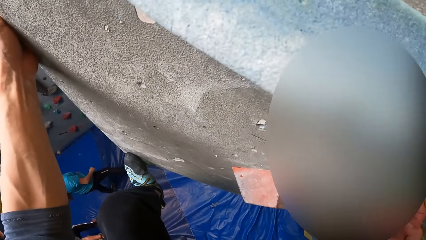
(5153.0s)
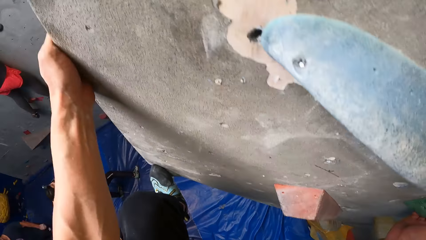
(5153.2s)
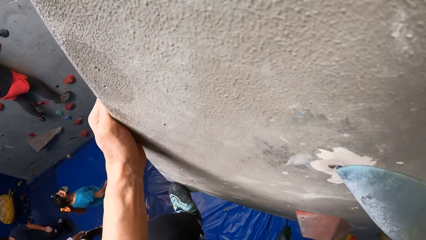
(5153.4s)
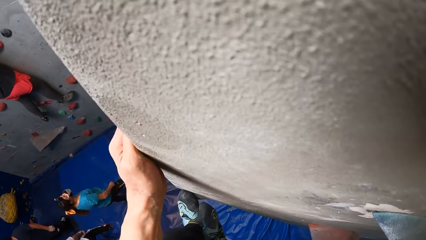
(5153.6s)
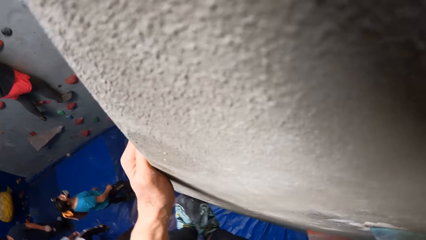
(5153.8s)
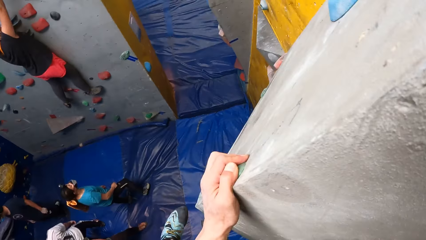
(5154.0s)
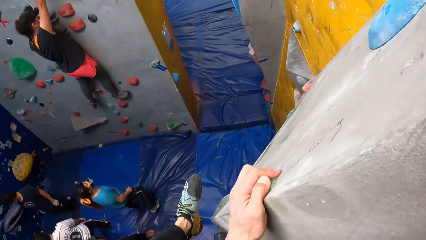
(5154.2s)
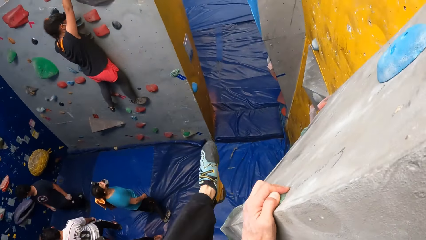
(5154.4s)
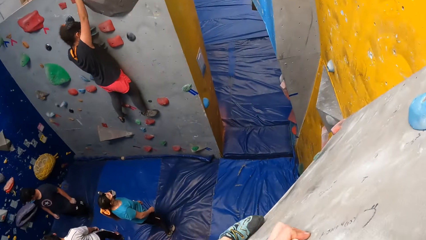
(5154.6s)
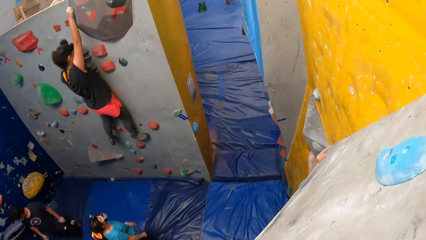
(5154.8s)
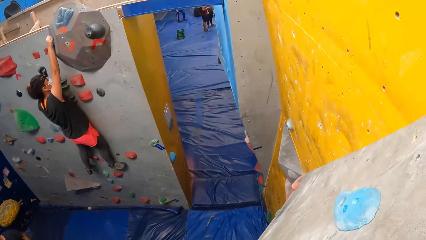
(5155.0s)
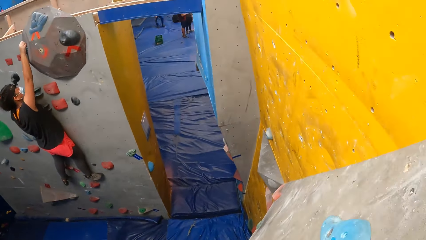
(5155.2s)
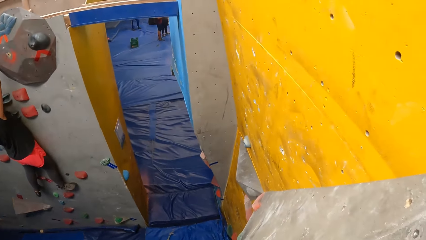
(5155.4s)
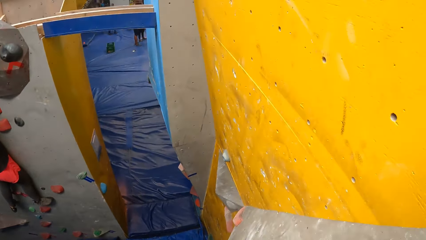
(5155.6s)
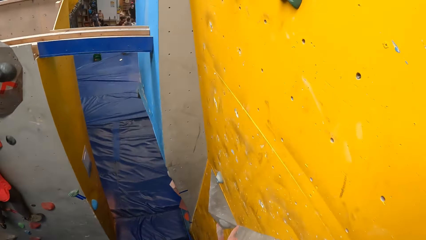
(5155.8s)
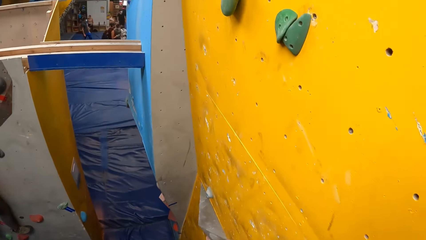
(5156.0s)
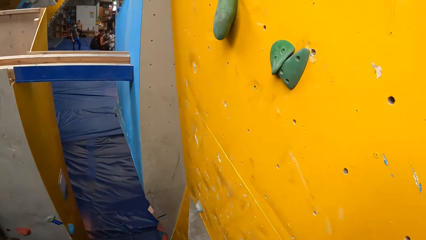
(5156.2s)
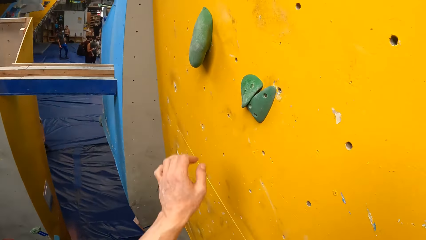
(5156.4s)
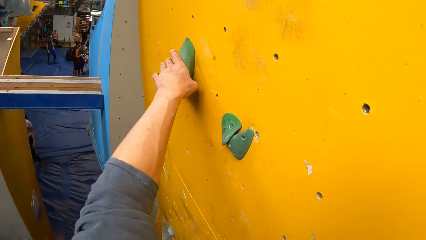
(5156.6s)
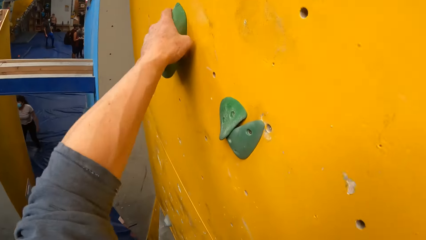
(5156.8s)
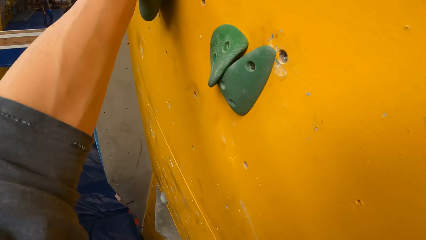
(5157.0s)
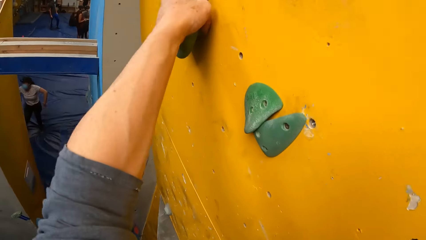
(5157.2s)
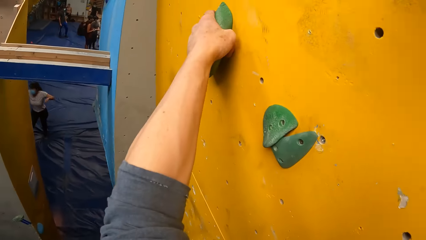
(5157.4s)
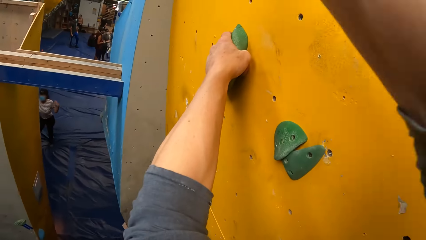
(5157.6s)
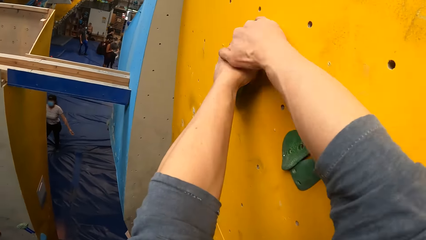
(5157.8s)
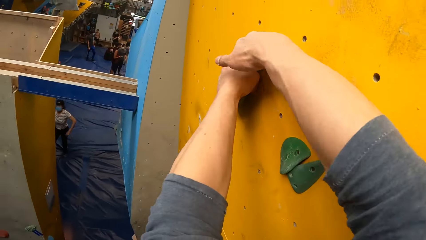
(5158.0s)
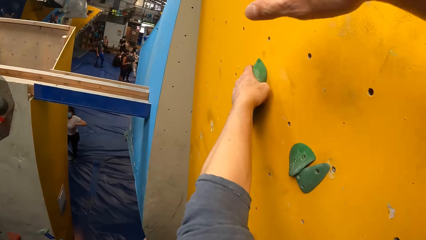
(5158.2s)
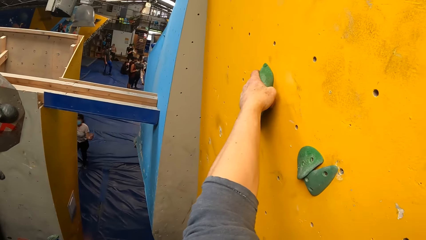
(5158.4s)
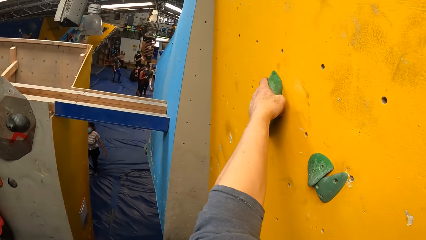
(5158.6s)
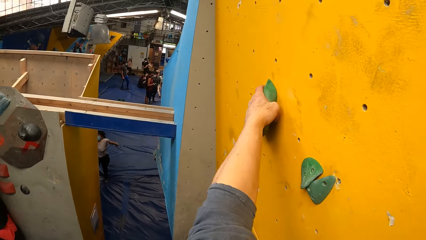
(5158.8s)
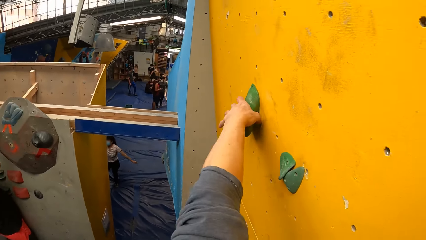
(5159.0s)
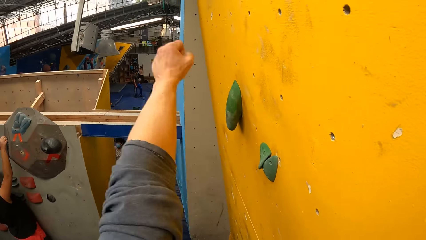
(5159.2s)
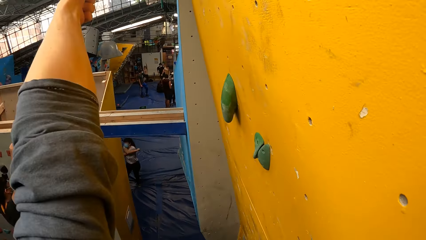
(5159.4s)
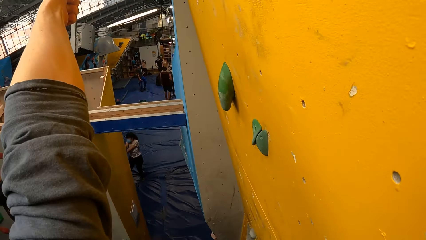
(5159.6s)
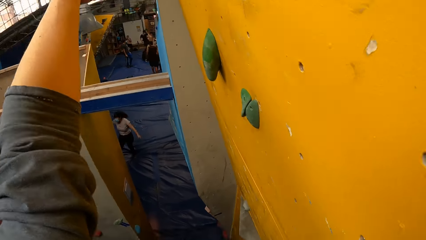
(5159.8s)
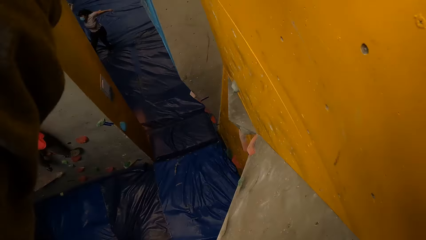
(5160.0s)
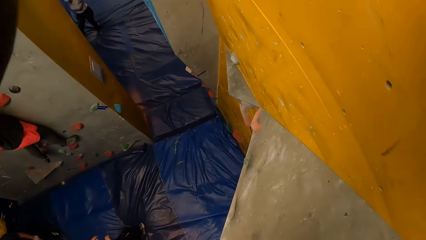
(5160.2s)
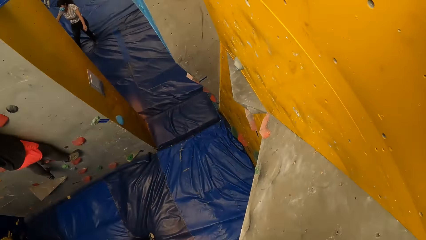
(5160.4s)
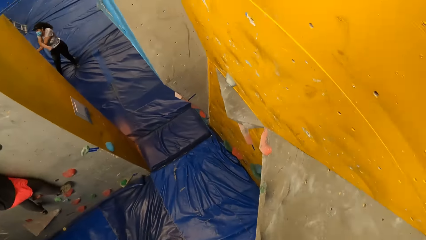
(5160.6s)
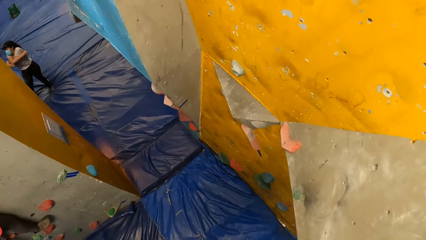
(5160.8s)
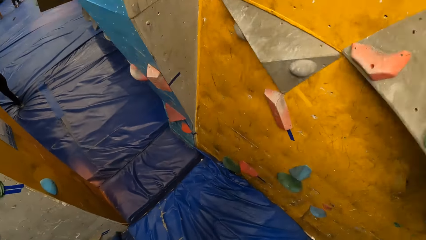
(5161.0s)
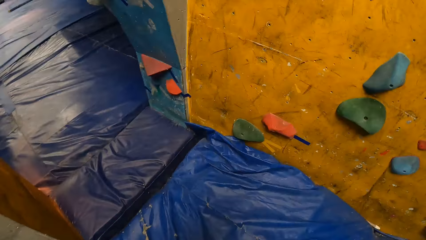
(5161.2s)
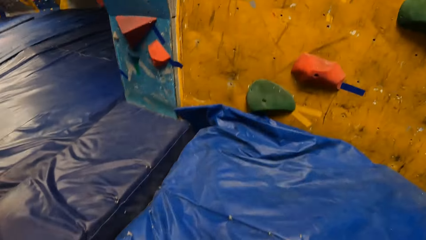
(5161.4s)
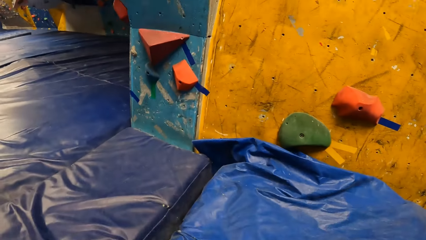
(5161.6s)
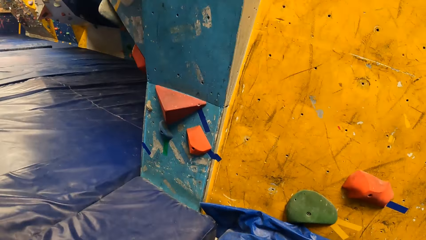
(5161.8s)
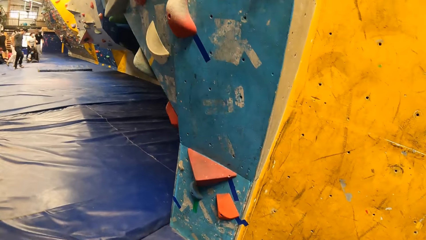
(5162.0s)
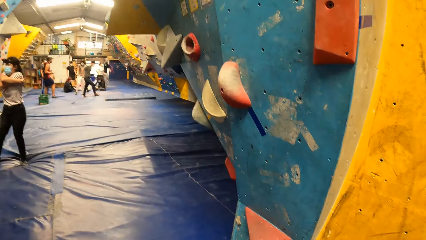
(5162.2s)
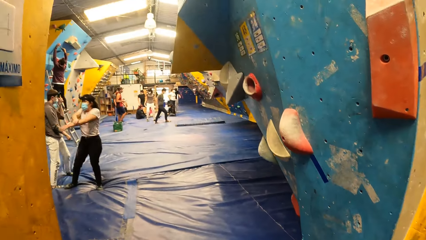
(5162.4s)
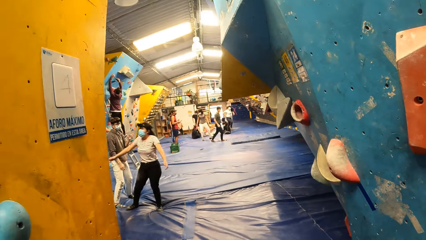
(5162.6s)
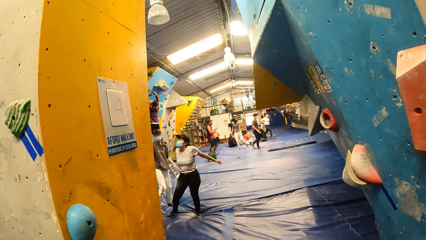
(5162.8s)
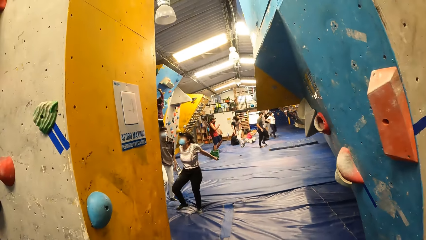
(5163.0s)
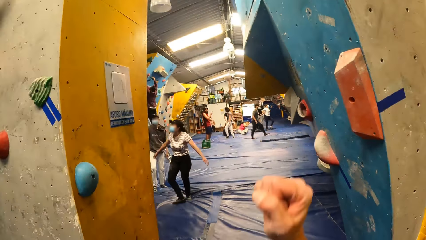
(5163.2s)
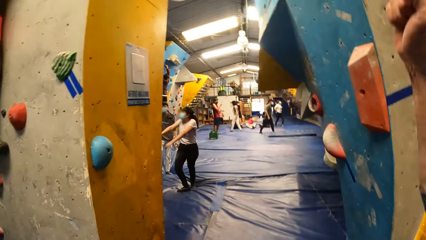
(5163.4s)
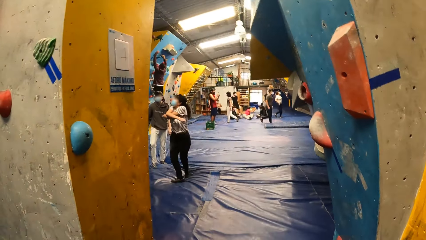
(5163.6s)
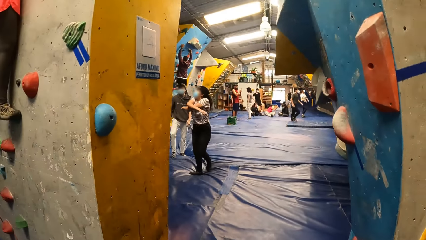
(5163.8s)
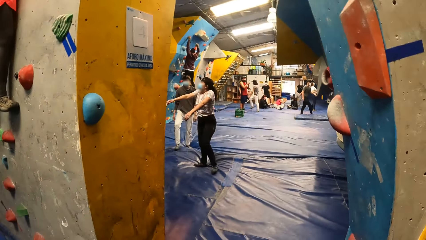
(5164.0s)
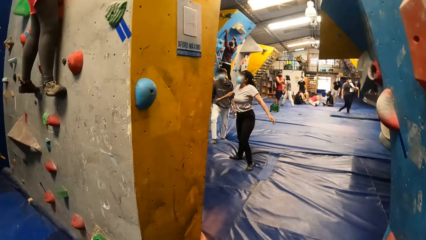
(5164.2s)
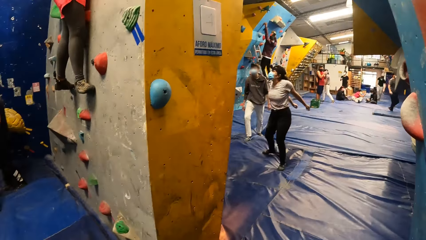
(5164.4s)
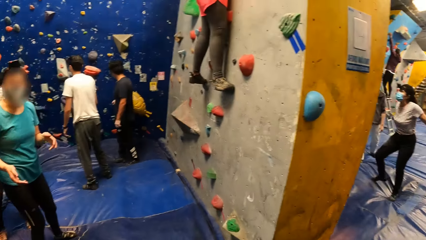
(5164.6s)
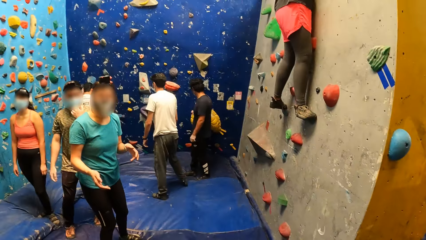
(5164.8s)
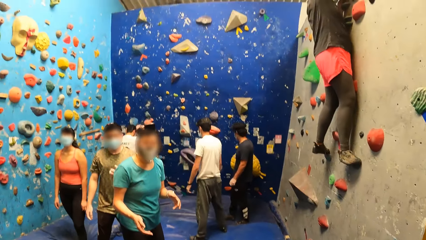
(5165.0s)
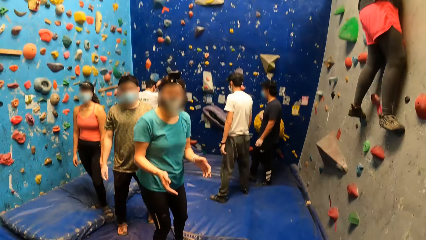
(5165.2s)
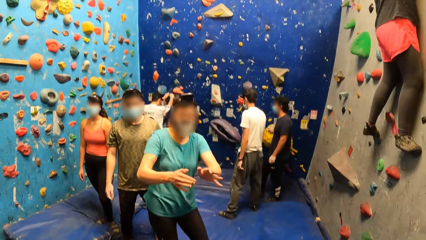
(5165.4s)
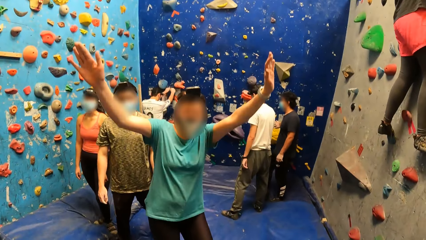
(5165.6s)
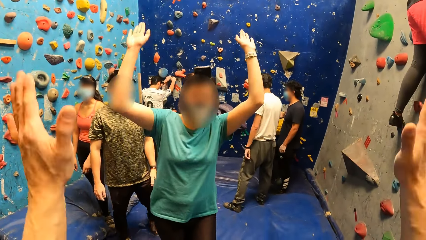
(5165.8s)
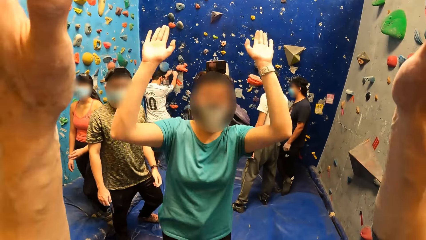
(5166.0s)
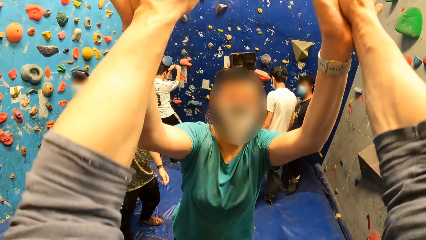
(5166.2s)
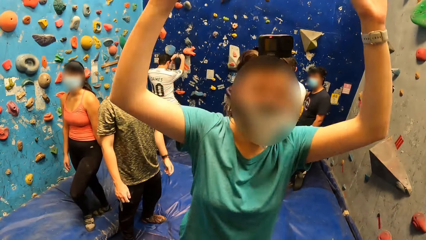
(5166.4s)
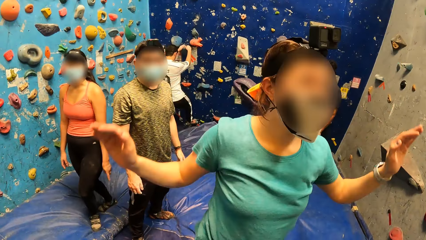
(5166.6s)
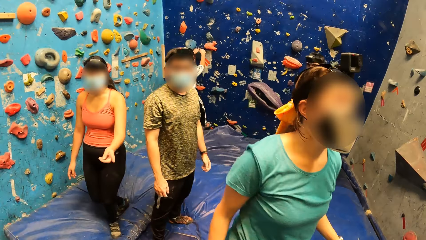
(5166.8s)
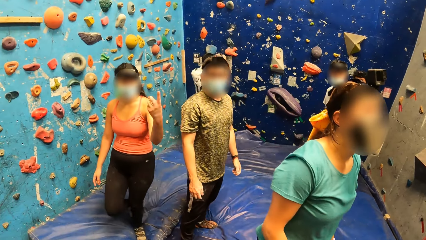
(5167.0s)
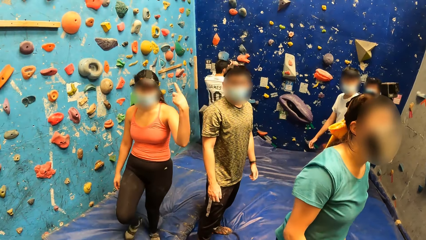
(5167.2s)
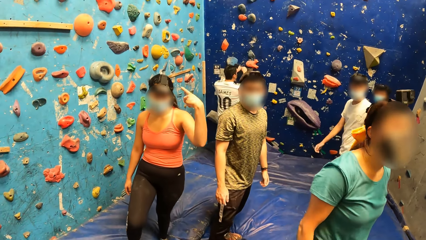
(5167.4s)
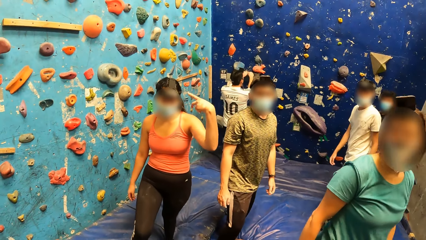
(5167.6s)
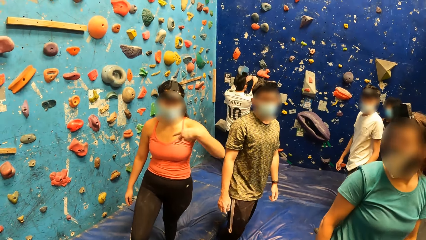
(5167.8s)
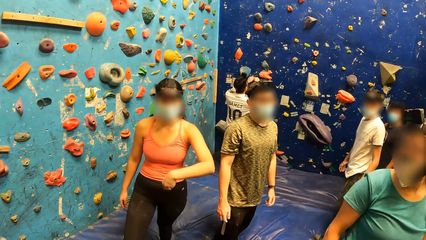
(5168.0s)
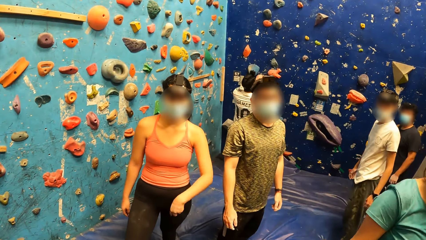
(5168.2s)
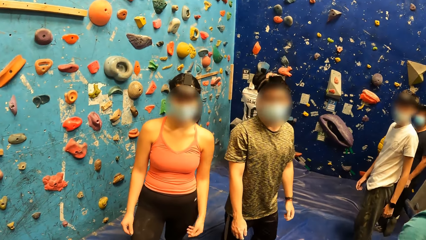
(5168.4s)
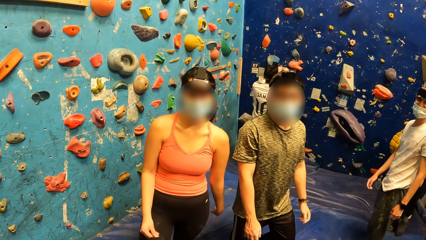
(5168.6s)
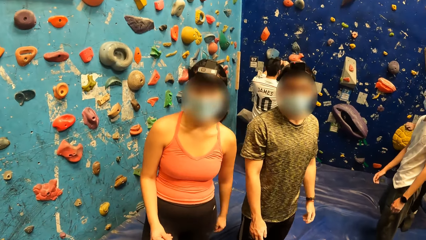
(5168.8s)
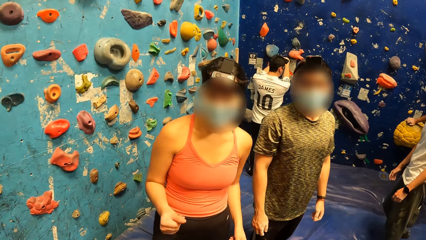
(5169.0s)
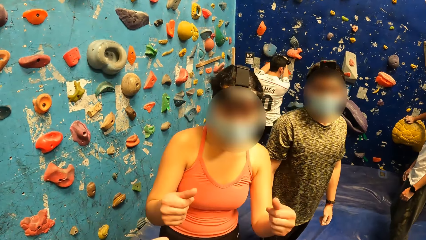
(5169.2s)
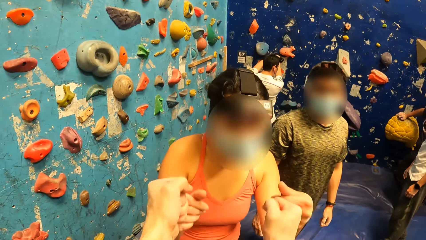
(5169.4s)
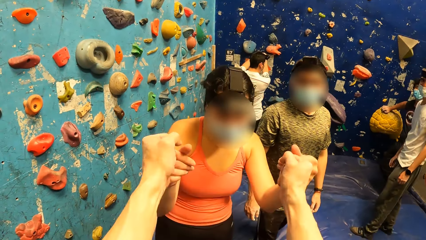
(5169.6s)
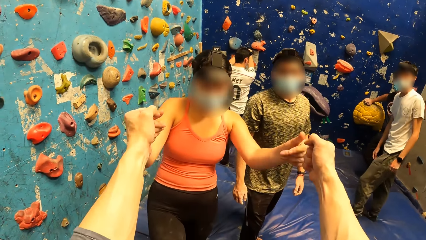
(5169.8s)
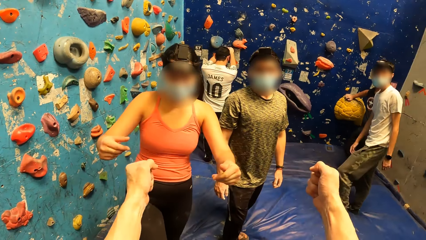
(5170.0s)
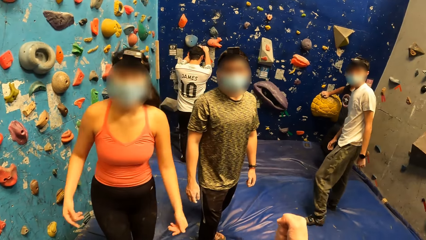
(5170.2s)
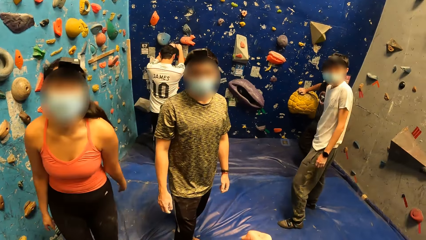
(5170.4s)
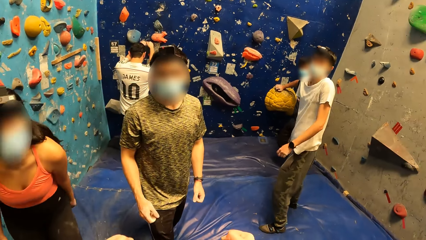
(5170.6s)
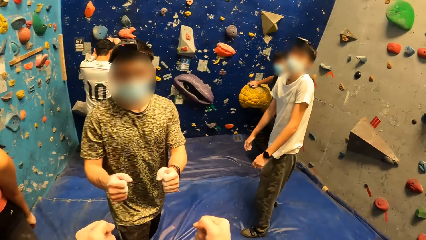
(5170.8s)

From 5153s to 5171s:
The camera wearer steps on the wall. He looks around. He grabs a foothold with his left hand. He grabs the foothold with his left hand again. He grabs the foothold with both hands. He removes his right hand from the foothold, removes his left hand from the foothold and moves the hand. He jumps down from the wall. He walks around, moves the hand and looks around. A woman claps with her hands. The woman shakes the camera wearer with her hands. The camera wearer raises the hand and looks around. Another woman gestures with her left hand. The camera wearer walks around. He bumps fist with the other woman. He touches the other woman's hands.
